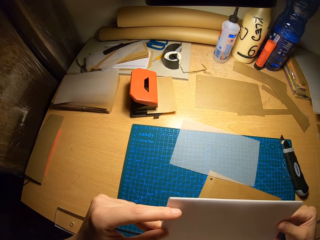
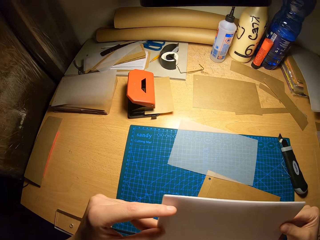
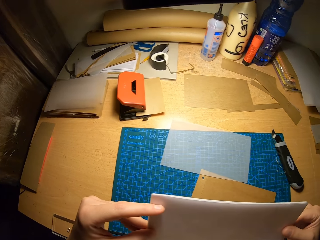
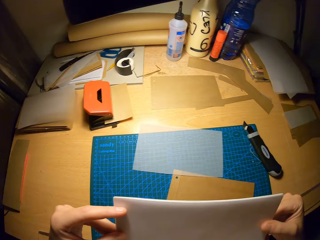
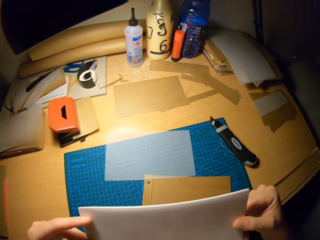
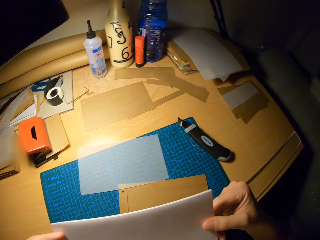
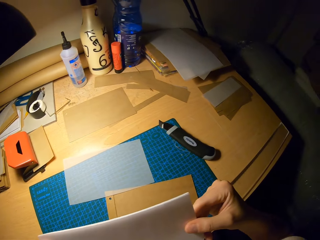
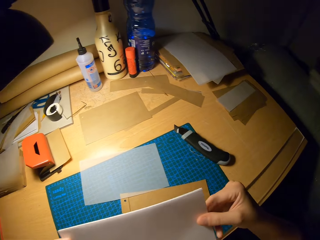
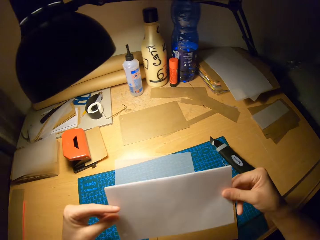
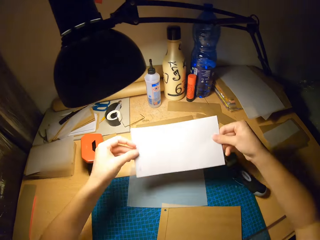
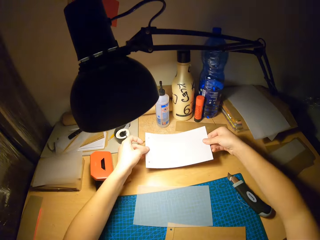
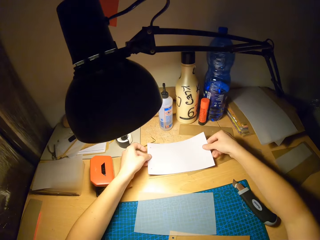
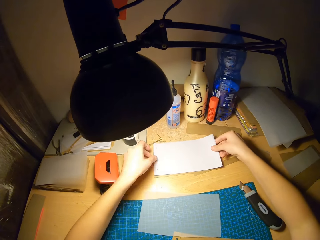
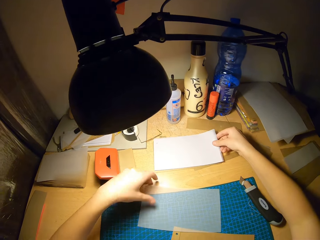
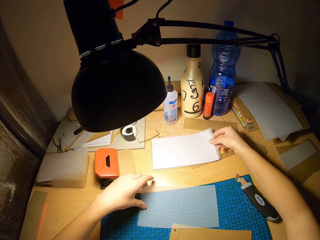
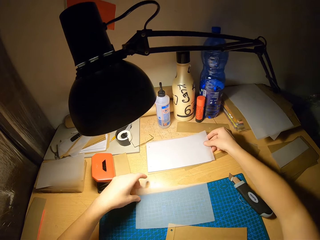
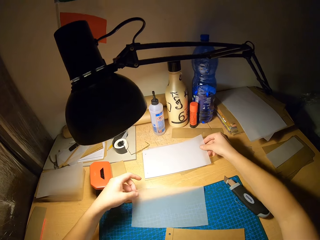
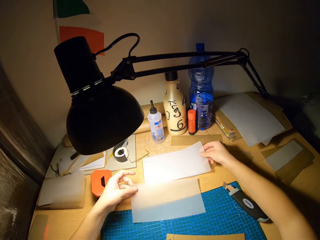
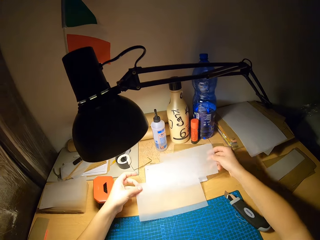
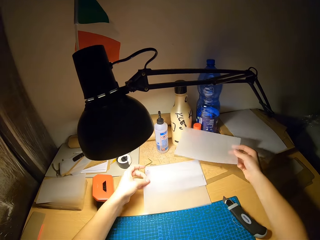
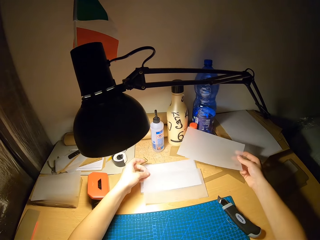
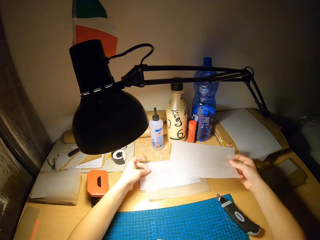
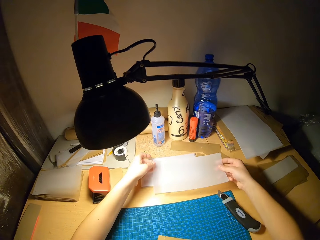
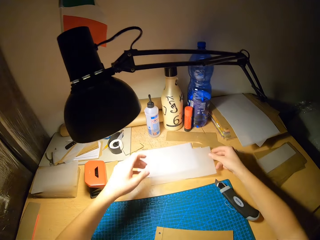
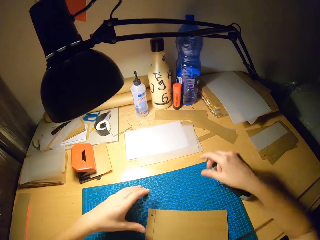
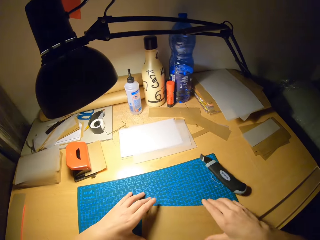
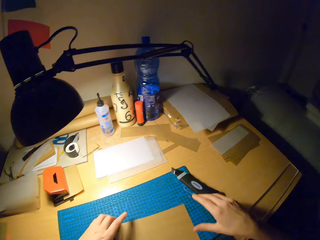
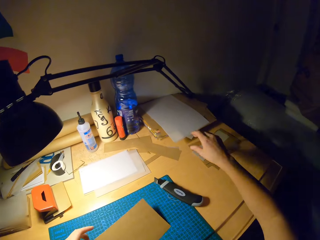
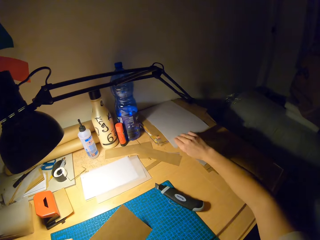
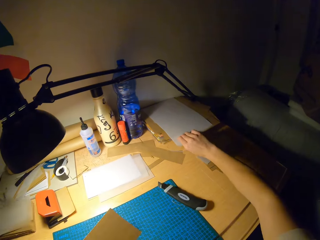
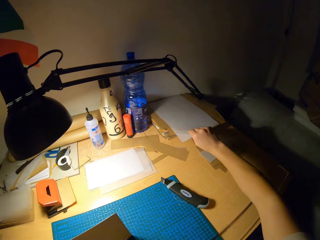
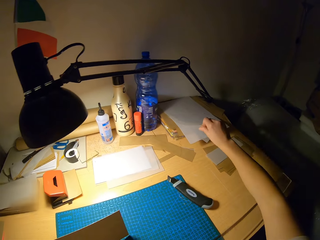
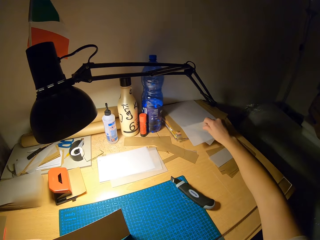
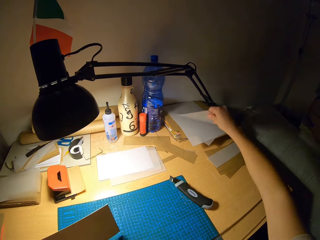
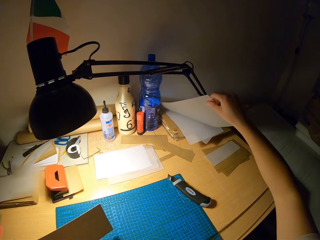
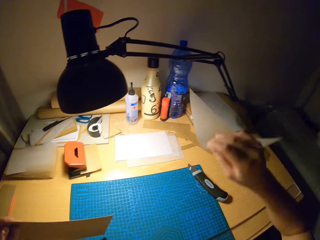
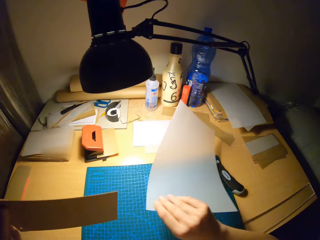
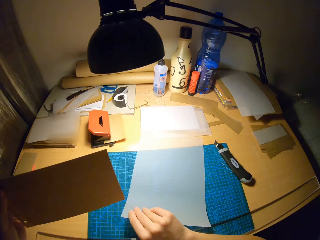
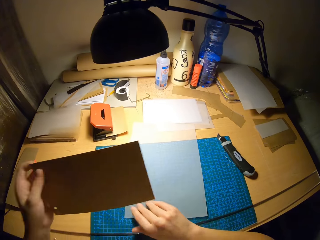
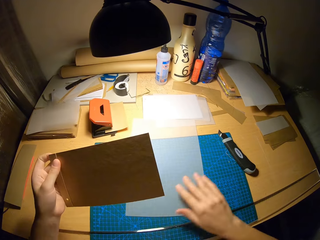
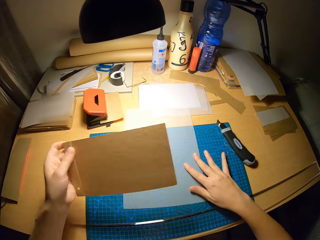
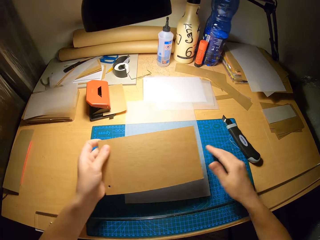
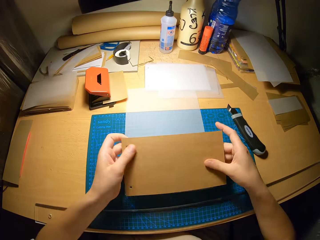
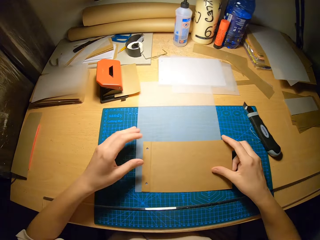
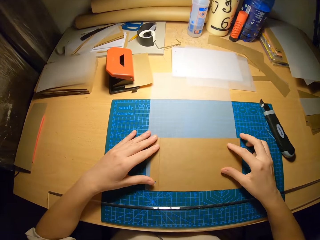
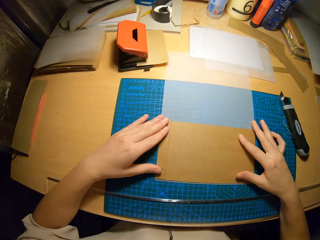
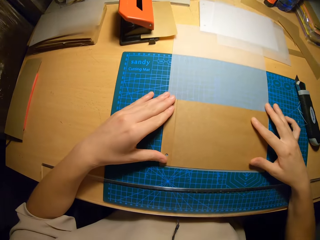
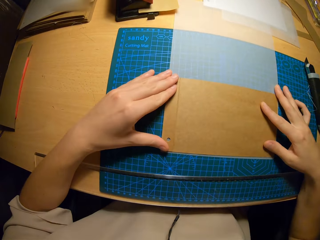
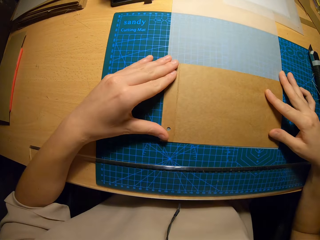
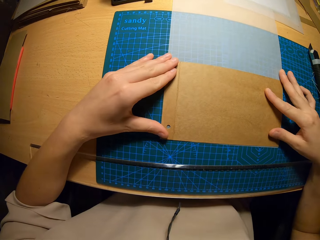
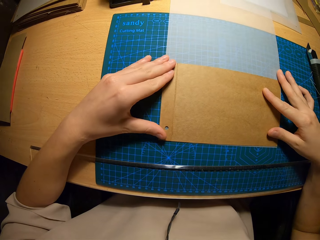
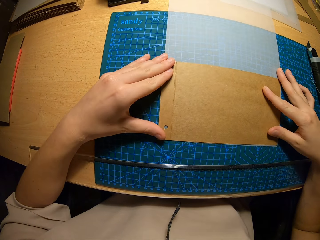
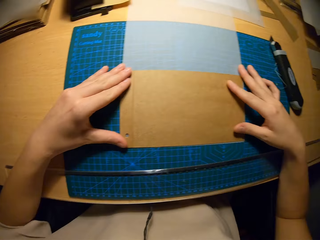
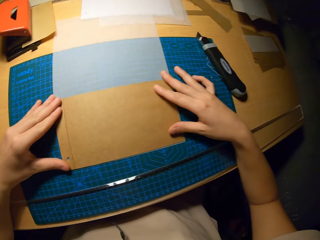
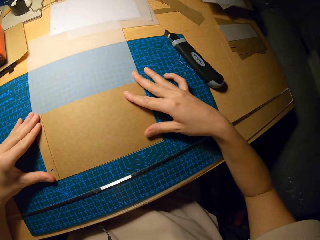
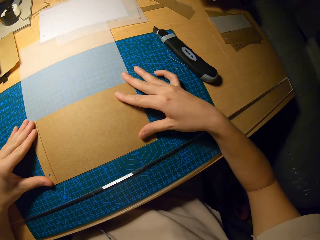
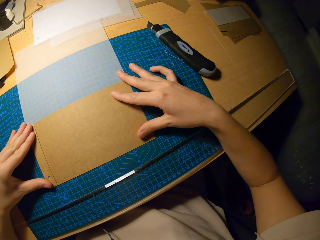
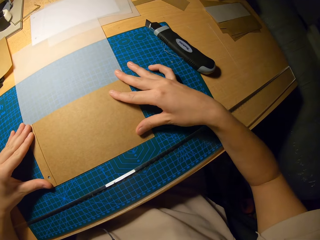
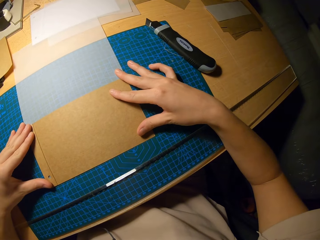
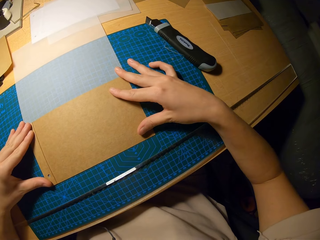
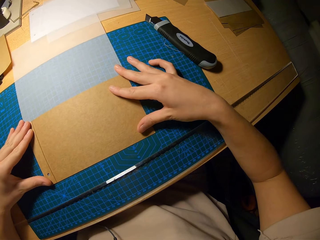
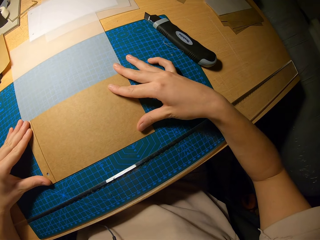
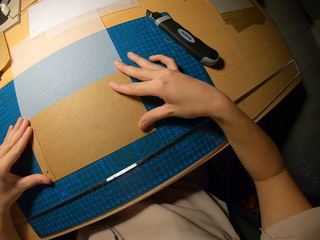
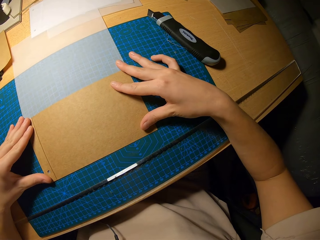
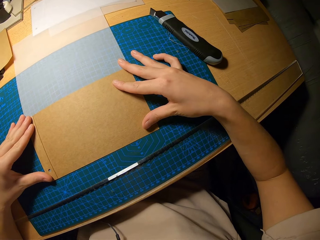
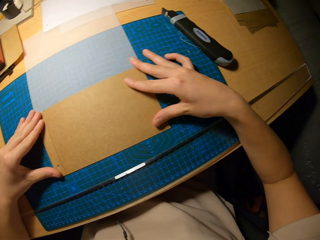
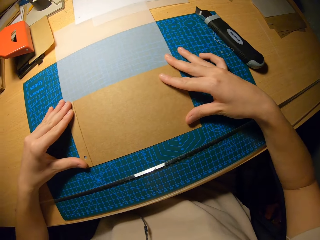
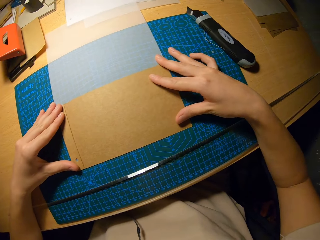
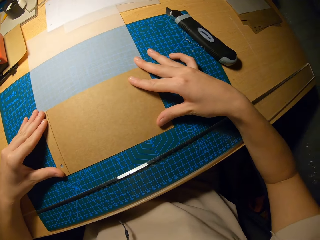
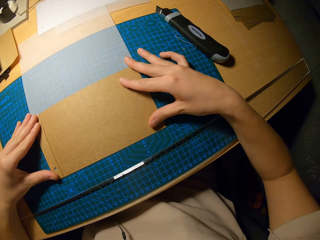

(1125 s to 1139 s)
The camera wearer drops the papers on the table with his right hand. He picks up the paper from the table with his left hand. He picks up a paper from the table with his right hand. He moves the craft papers on the table. He drops the paper on the table with his left hand. He drops the paper on the table with his right hand. He holds the craft paper on the cutting mat. He picks up the paper from the table with his left hand. He picks up a paper from the table with his right hand. He drops the paper on the table with his right hand. He holds the paper with his right hand. He drops the paper on the table with both hands. He holds the paper on the craft mat with both hands. He stares at the craft papers on the cutting mat.

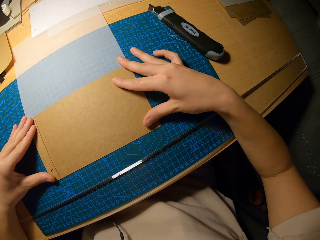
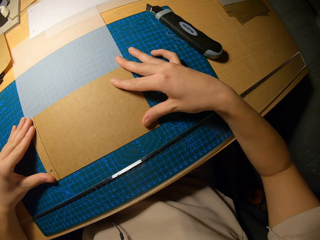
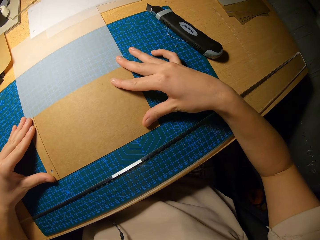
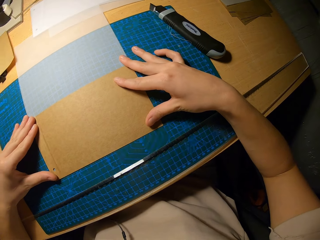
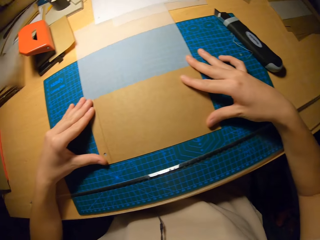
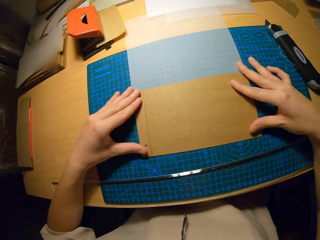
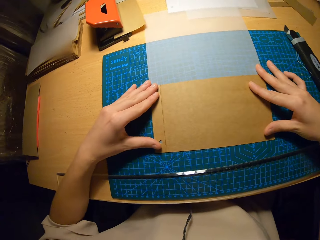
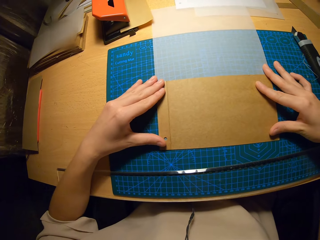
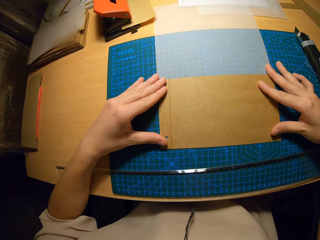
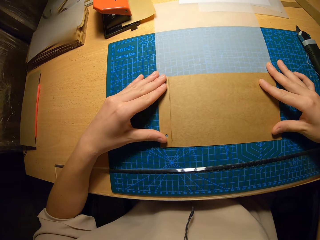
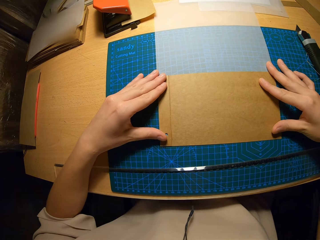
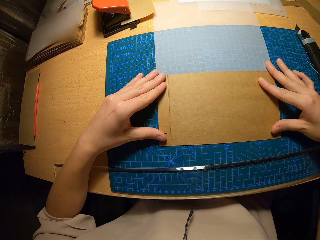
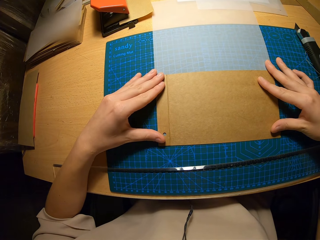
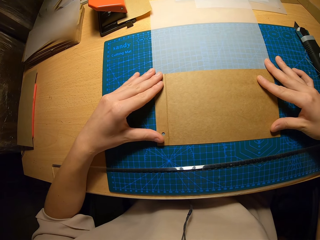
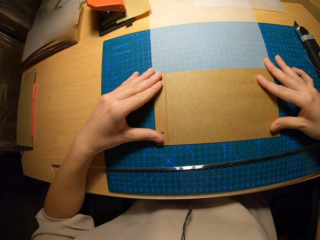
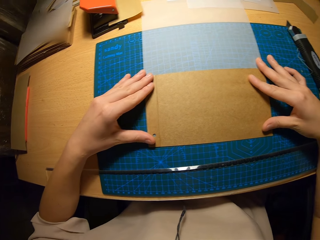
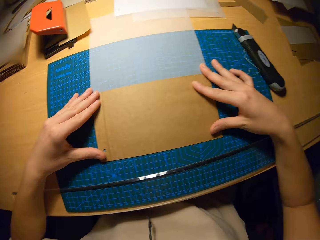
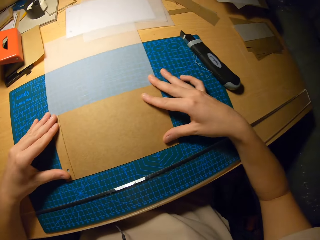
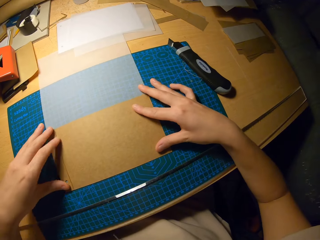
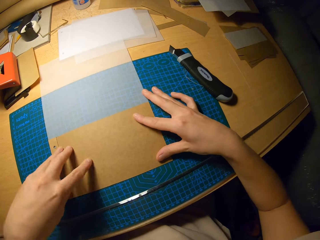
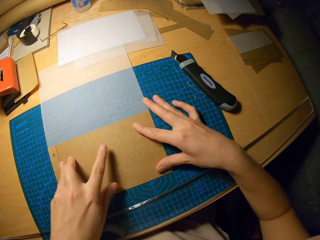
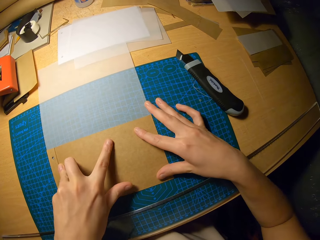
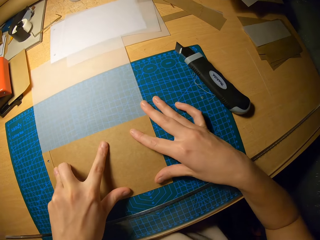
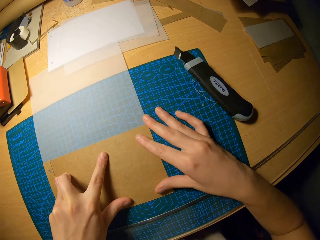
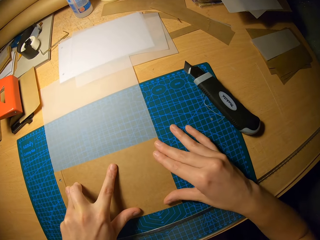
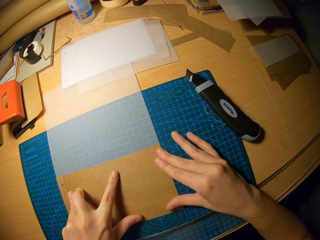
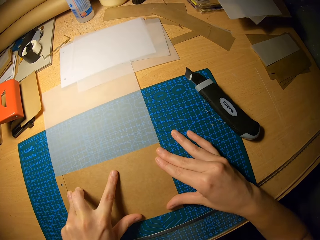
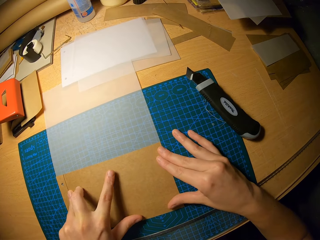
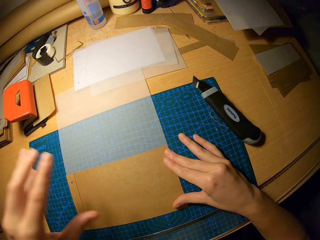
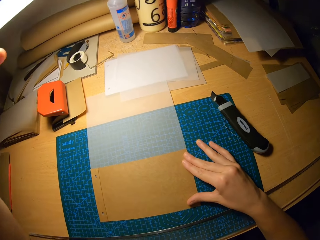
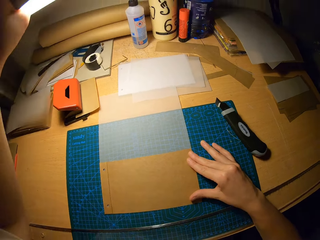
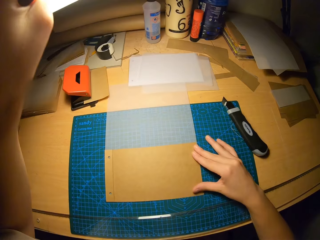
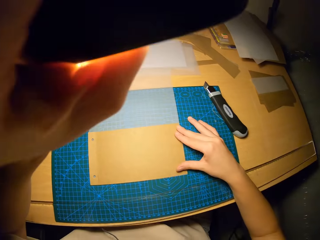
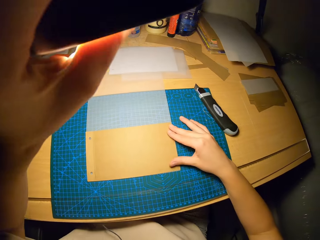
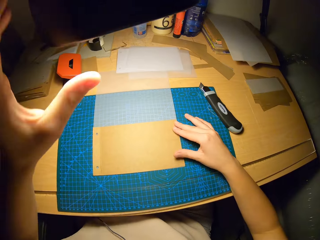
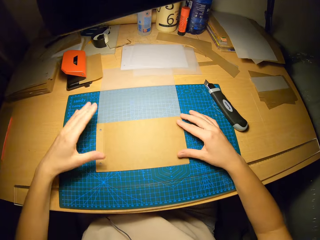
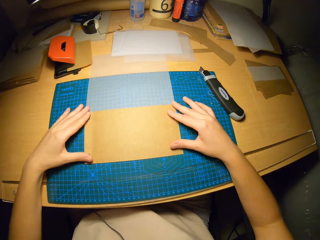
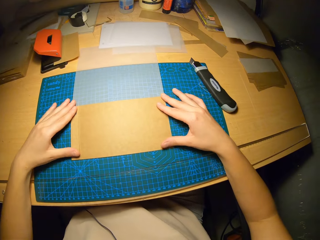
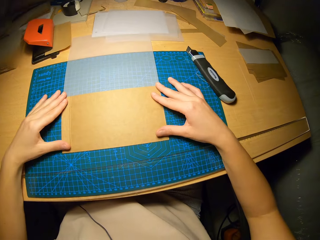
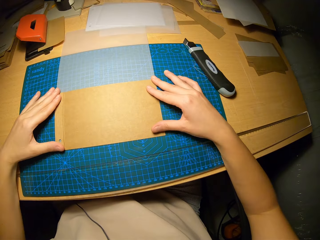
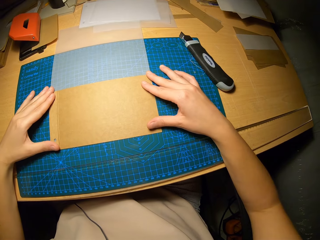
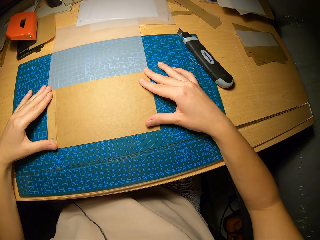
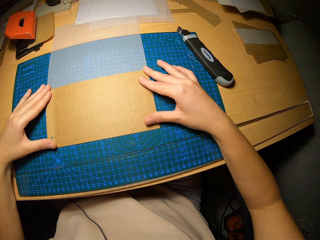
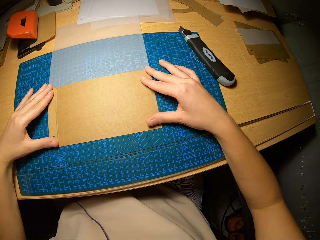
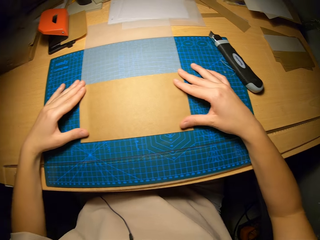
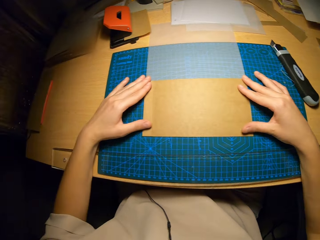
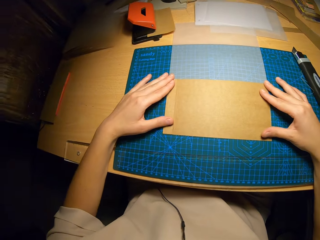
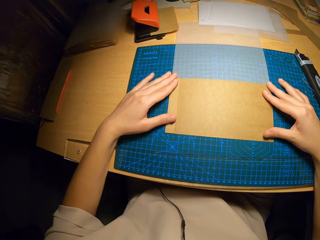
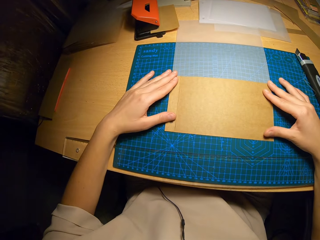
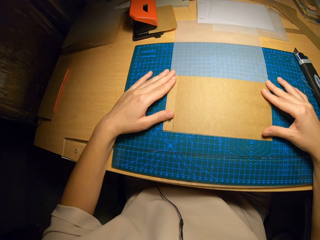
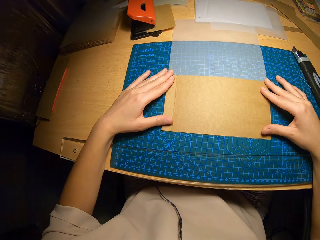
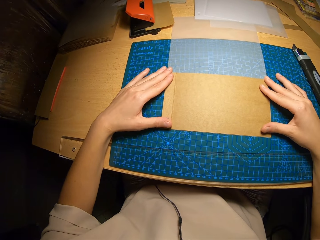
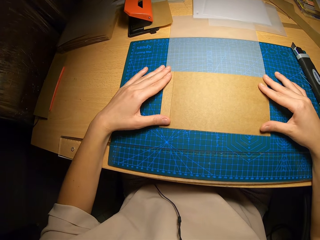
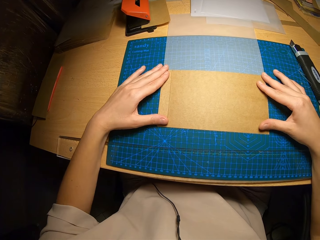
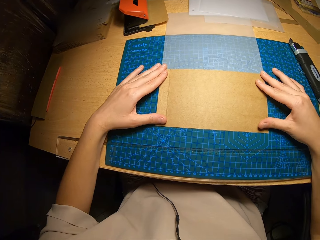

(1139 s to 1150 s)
The camera wearer adjusts the light closer with his left hand. He places his left hand on the paper. He stares at the craft papers on the cutting mat.
